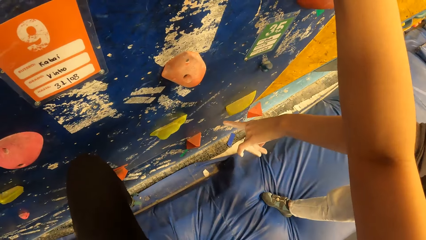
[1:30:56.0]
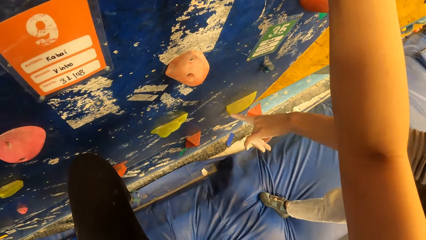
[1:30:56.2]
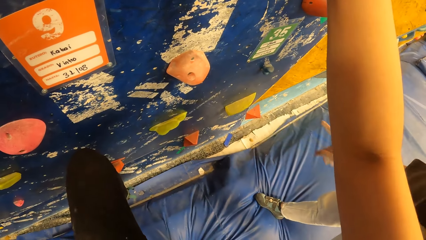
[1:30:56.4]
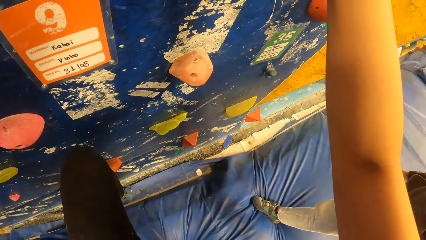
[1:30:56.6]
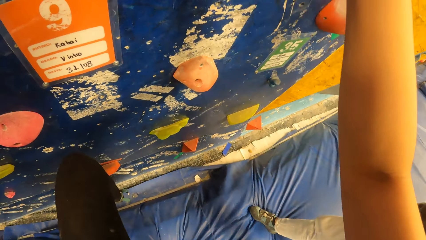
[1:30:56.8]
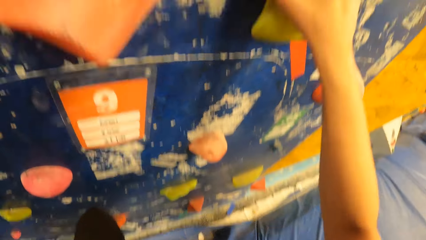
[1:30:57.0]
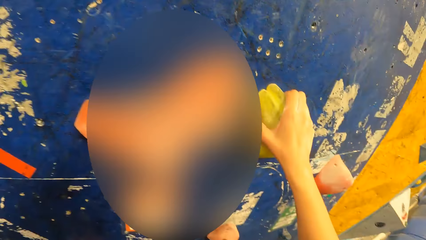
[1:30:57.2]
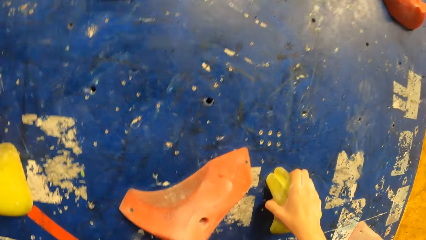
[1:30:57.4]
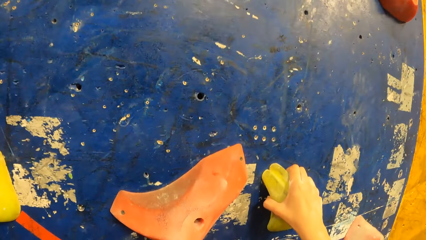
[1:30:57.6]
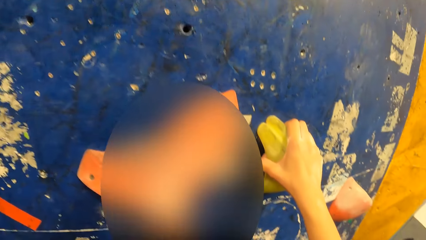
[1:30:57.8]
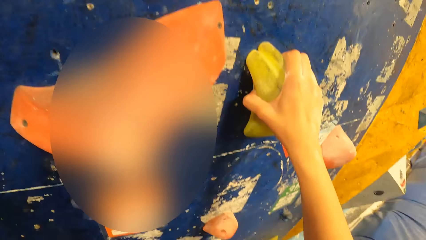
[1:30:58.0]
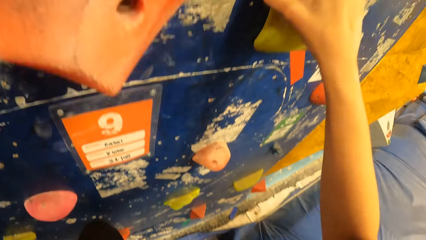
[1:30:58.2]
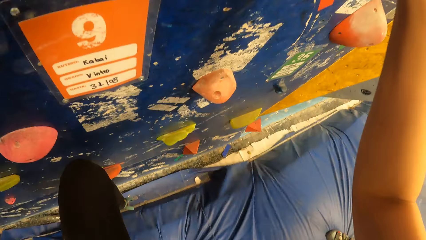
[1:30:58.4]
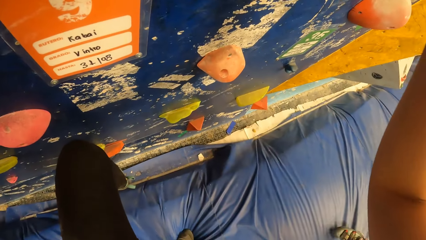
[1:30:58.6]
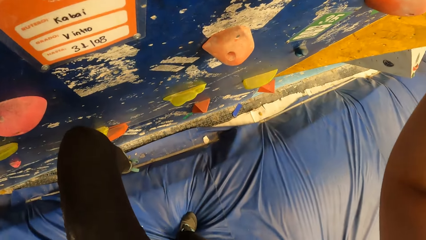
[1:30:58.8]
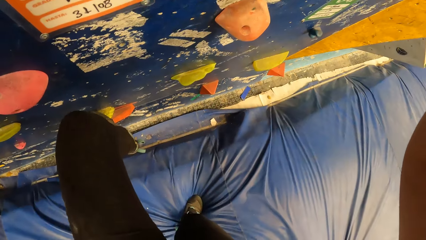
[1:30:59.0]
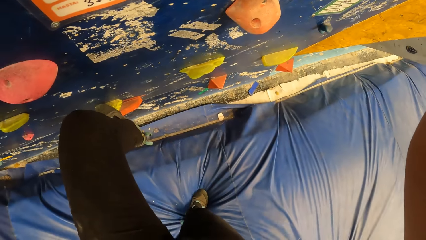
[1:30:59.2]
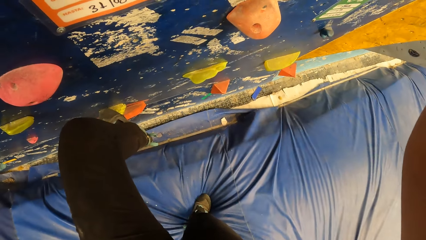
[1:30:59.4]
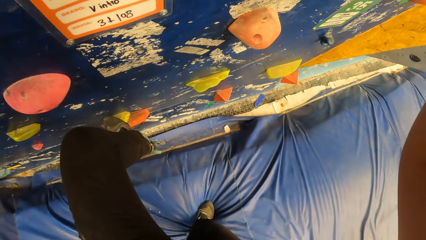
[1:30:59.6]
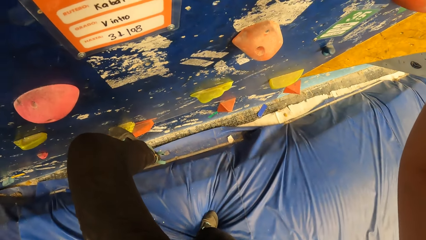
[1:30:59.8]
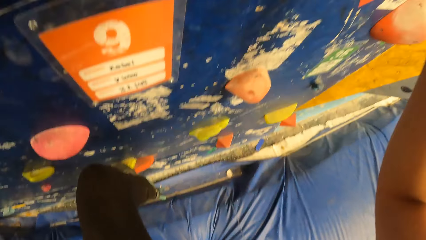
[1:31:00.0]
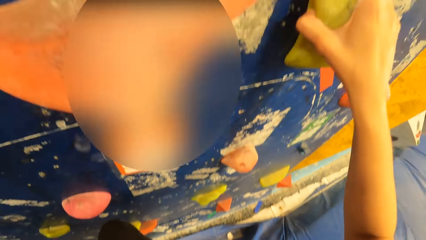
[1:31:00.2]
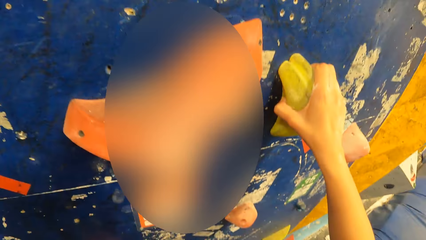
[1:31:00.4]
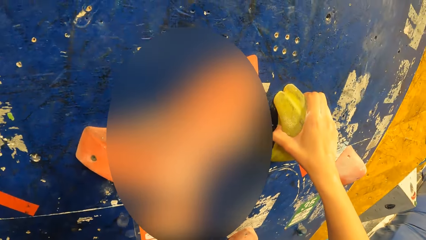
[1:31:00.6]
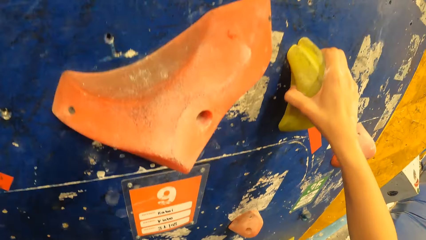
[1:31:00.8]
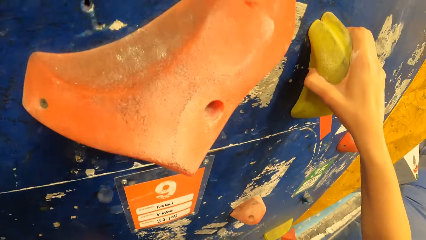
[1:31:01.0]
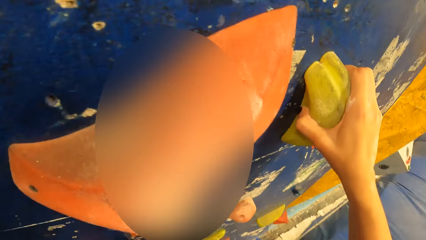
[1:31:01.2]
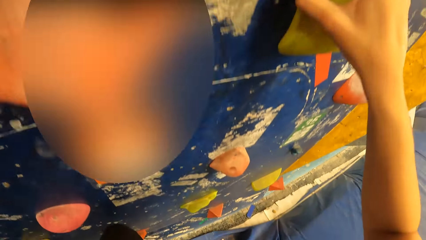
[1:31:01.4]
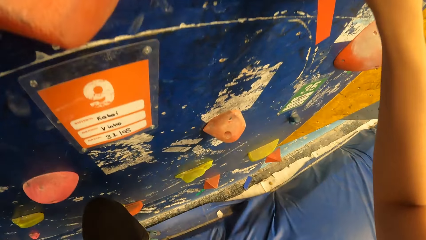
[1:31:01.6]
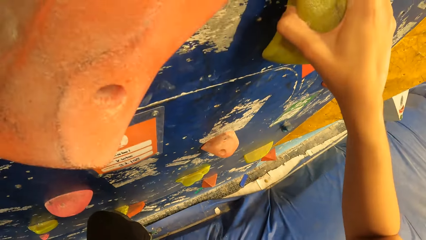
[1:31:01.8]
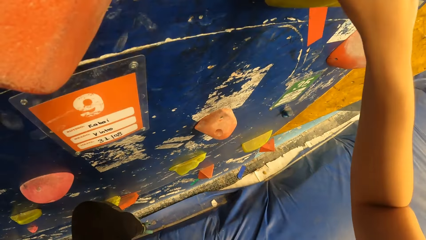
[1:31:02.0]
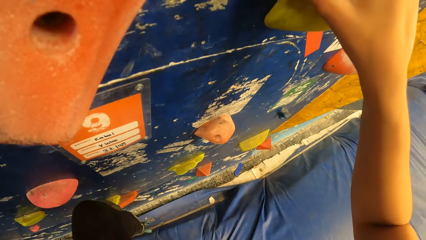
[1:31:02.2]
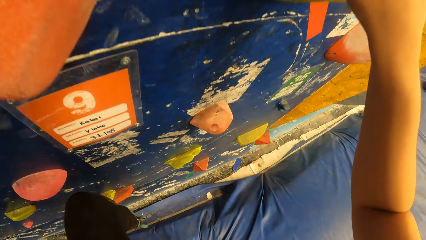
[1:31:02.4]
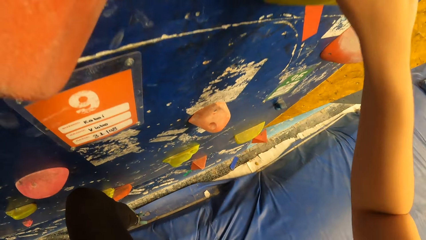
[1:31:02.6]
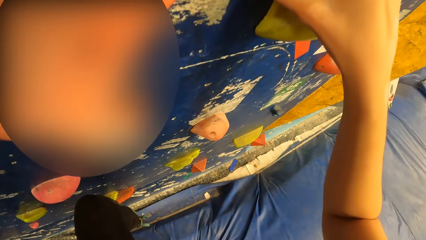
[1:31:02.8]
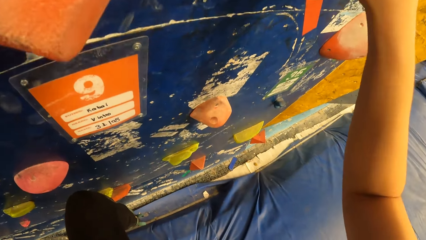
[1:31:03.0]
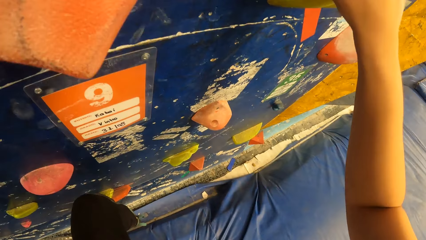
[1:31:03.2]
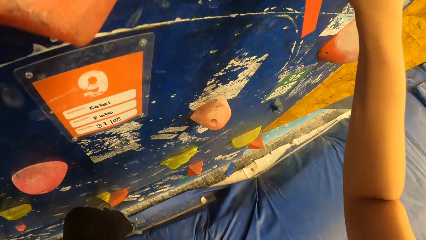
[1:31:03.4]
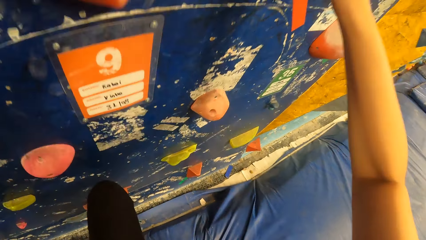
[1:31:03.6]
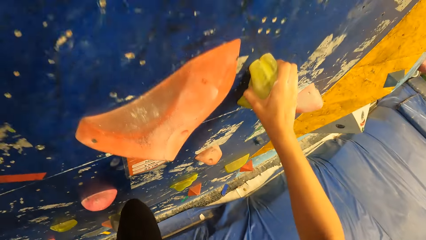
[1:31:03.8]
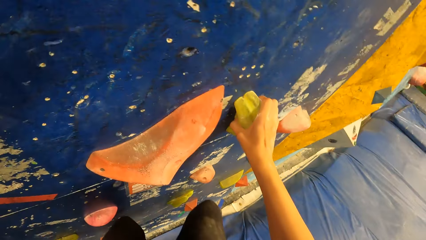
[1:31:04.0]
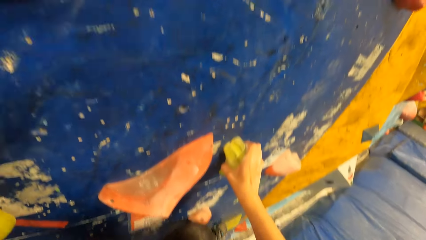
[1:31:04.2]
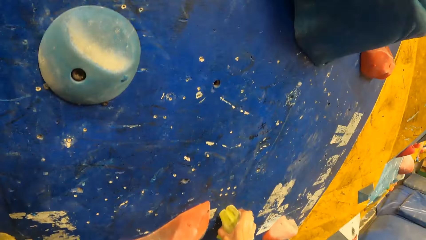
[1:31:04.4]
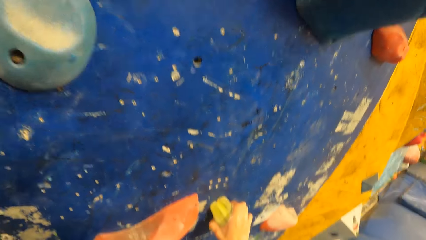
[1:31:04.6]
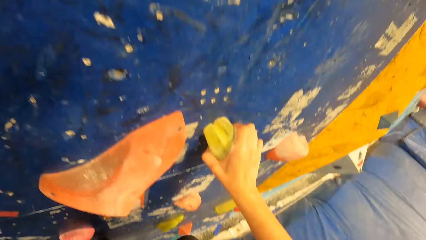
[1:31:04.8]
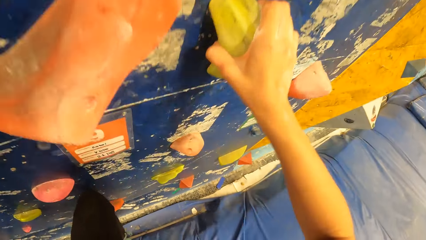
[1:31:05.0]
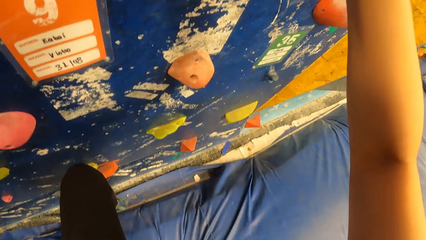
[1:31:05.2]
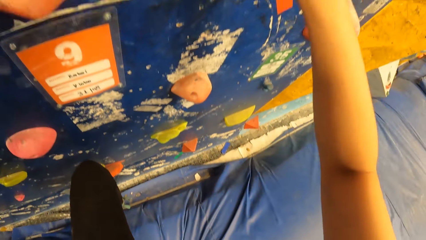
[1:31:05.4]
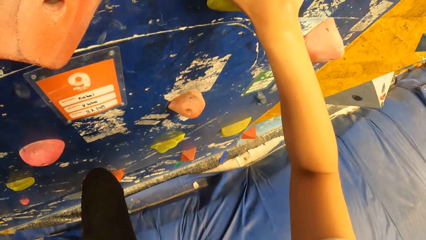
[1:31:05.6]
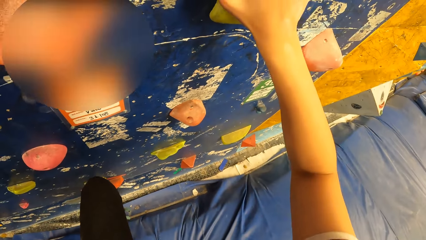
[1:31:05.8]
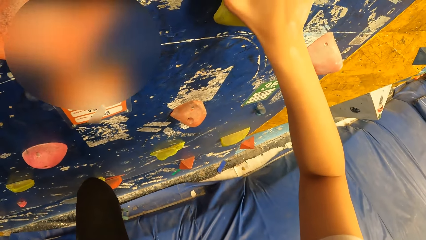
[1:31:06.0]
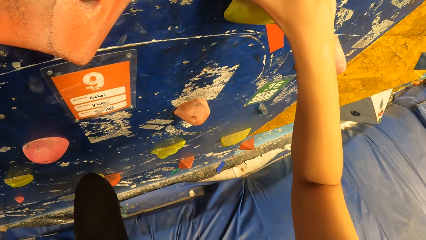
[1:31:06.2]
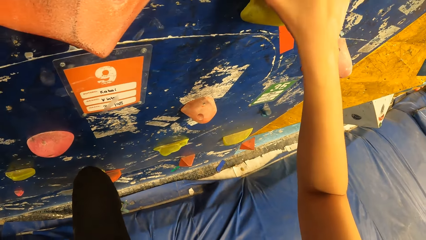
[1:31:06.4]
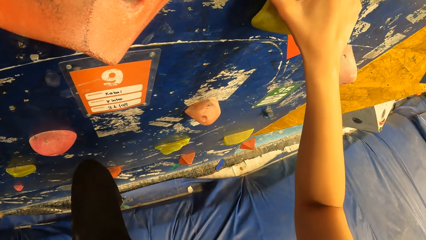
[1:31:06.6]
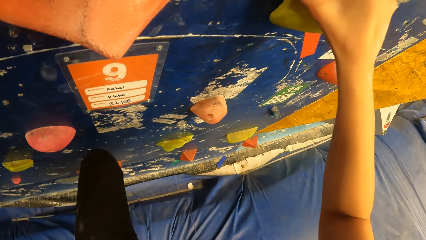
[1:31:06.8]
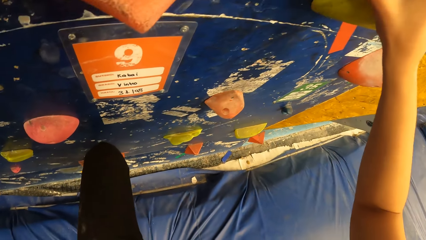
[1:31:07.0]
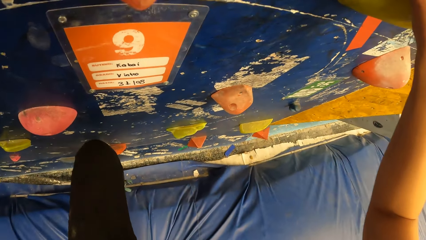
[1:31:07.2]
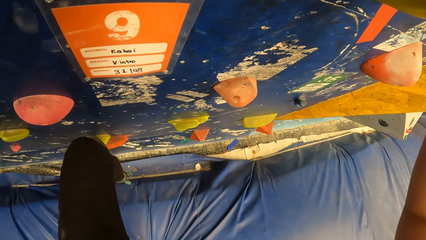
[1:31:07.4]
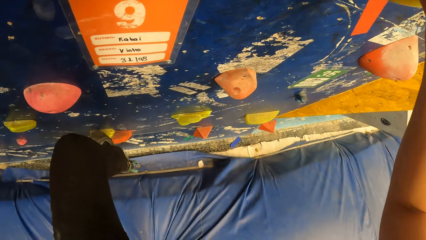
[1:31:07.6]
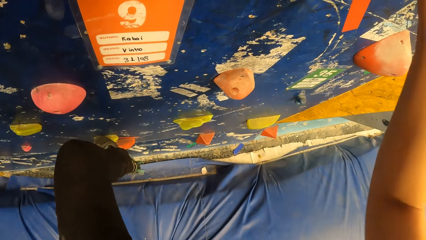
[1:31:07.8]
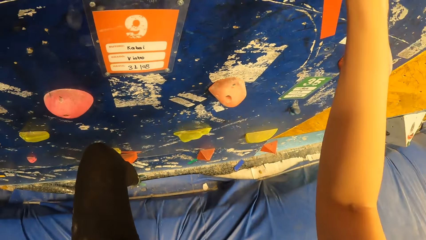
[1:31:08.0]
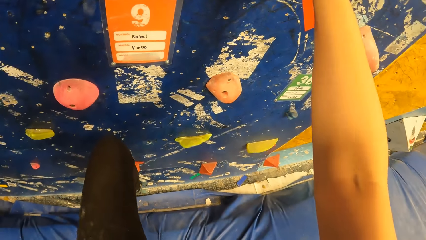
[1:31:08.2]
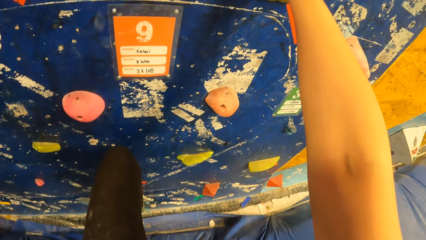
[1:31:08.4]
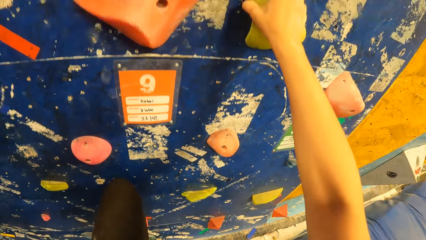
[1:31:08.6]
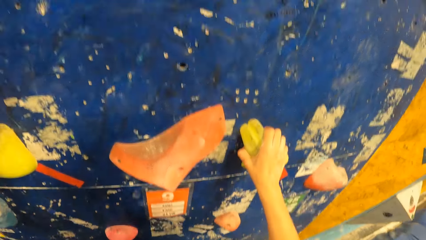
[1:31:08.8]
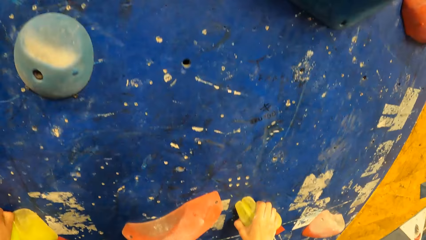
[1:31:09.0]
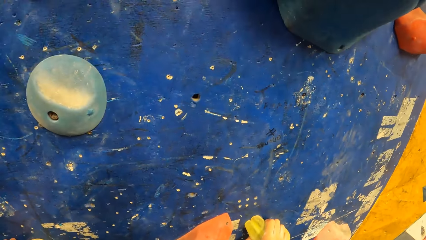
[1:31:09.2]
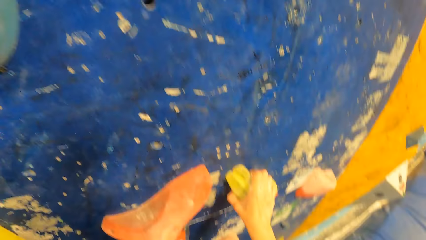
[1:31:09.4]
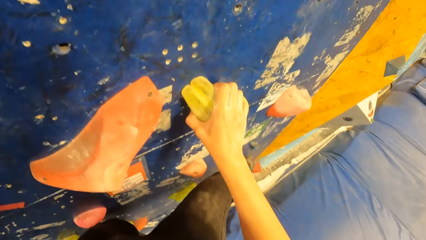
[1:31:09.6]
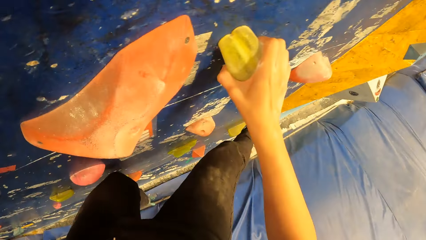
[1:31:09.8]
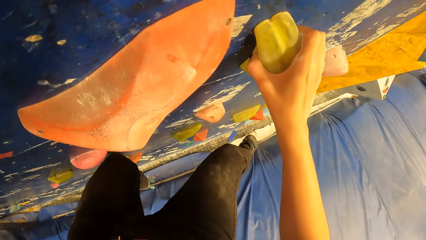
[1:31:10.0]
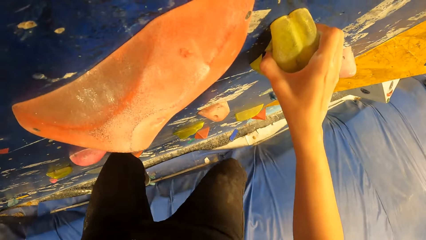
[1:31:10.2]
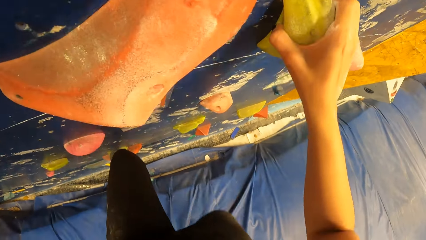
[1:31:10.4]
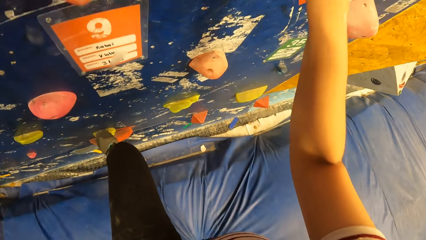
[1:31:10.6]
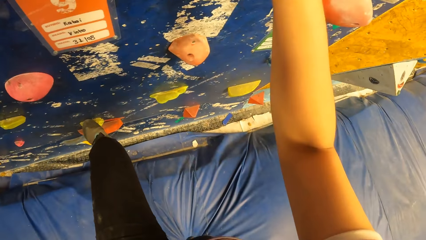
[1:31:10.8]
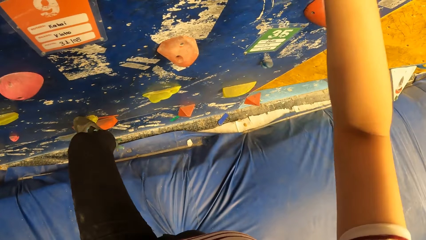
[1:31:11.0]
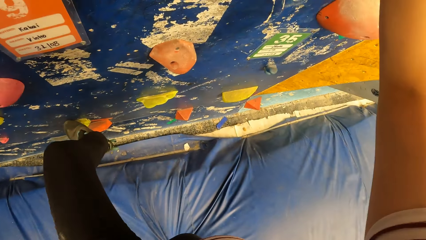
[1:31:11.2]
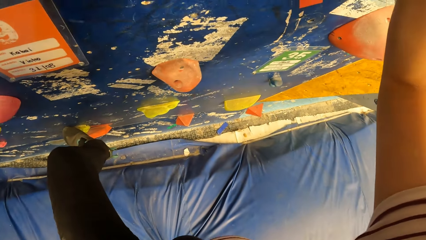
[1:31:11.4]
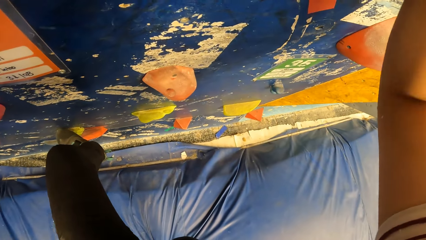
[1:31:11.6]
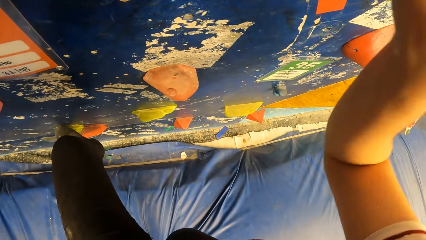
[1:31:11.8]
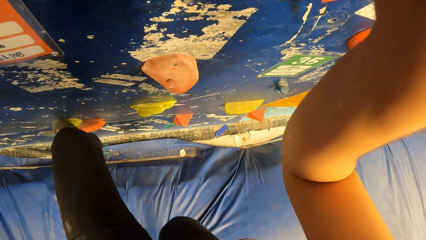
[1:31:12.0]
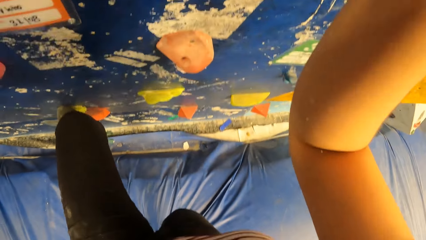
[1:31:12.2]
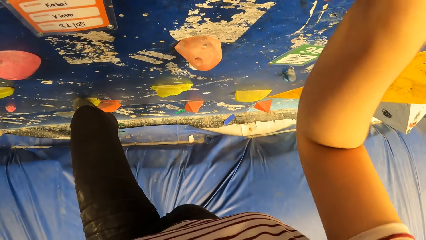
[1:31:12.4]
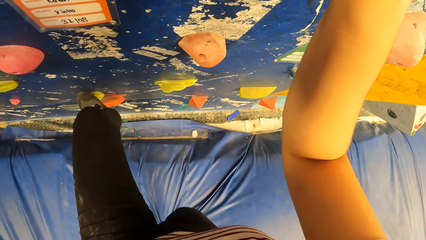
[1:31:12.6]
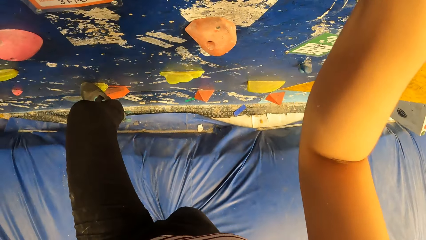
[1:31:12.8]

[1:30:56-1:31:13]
The man points at a climbing hold with his left index finger.
